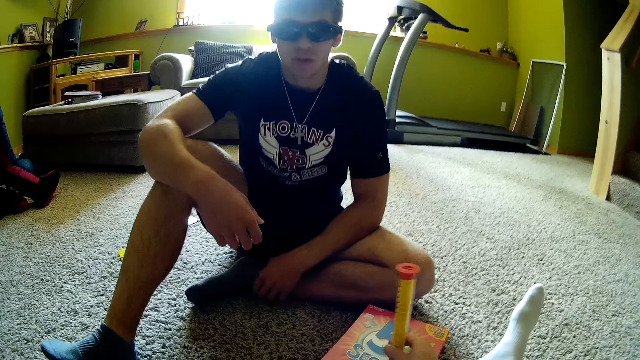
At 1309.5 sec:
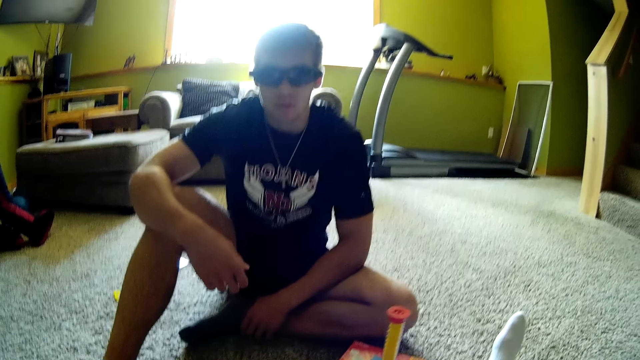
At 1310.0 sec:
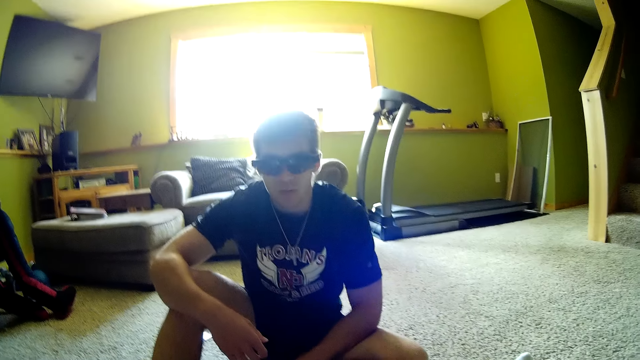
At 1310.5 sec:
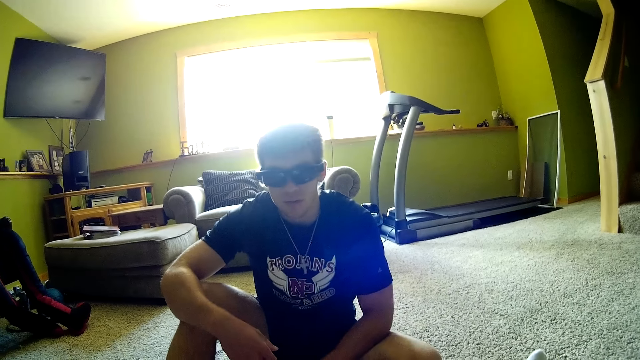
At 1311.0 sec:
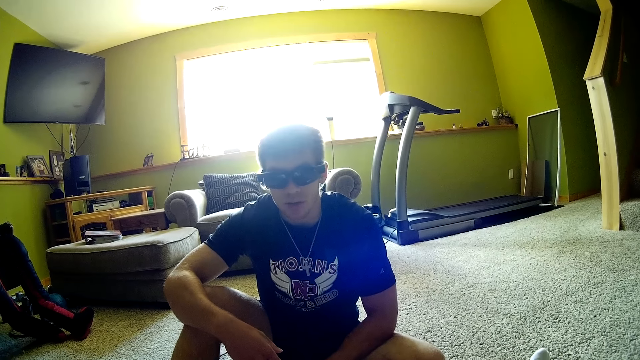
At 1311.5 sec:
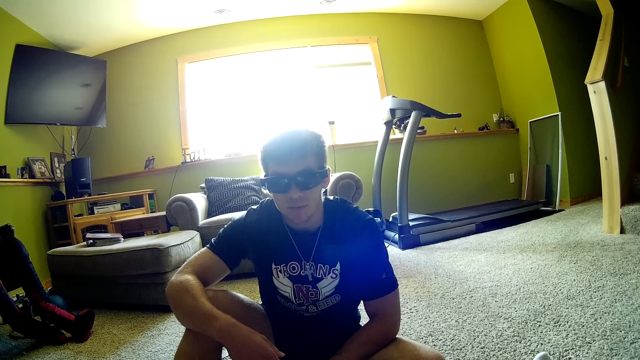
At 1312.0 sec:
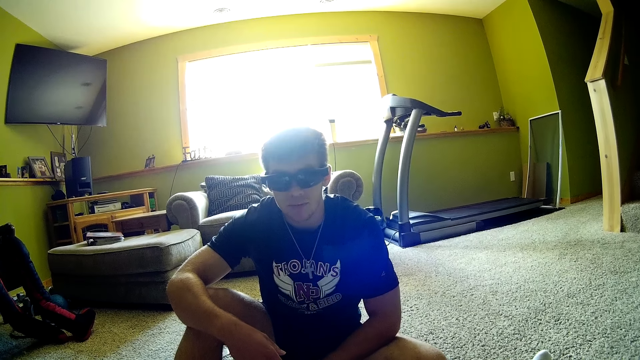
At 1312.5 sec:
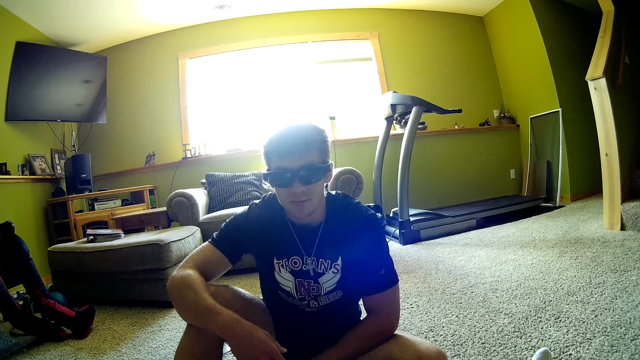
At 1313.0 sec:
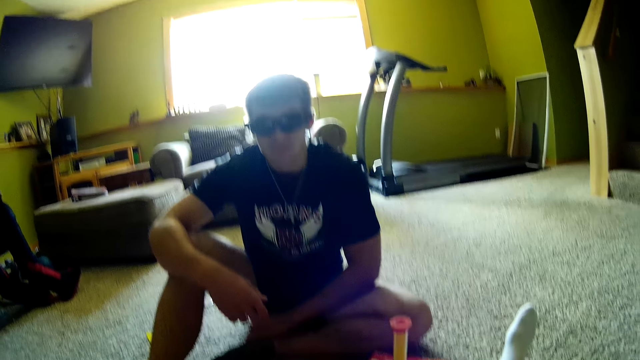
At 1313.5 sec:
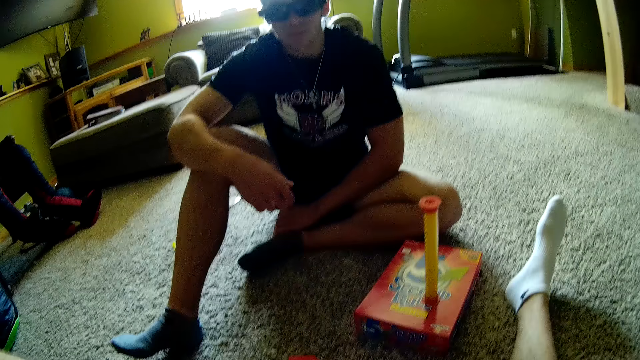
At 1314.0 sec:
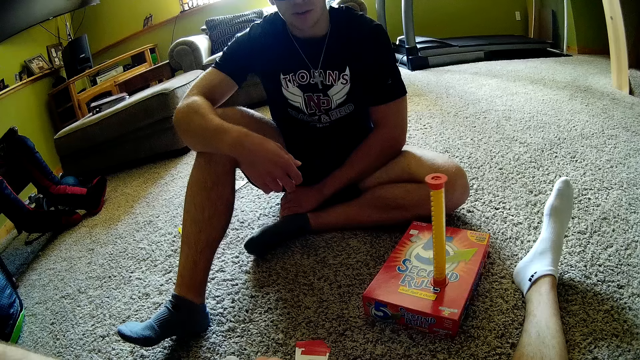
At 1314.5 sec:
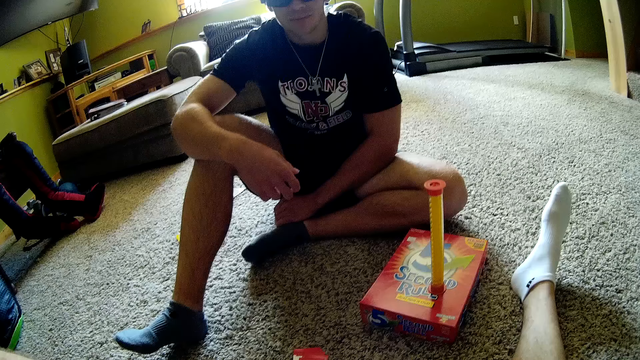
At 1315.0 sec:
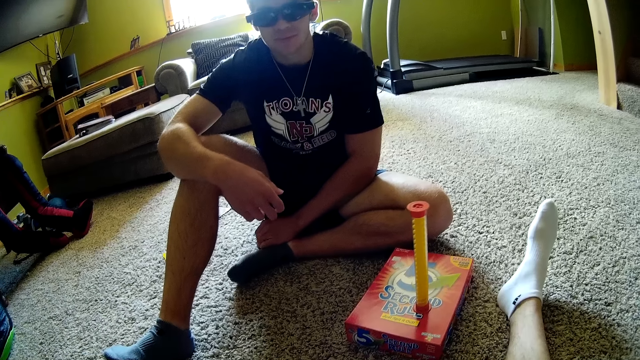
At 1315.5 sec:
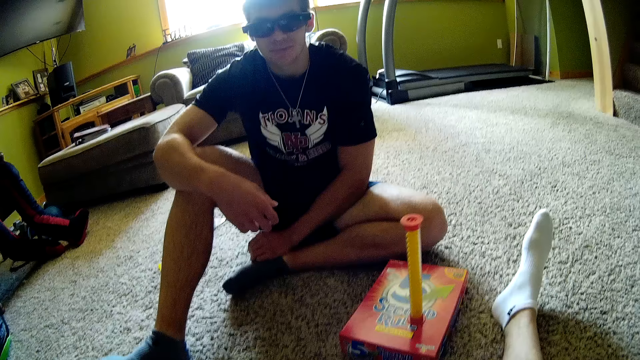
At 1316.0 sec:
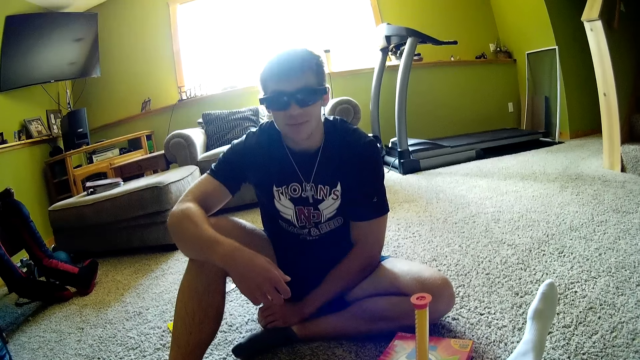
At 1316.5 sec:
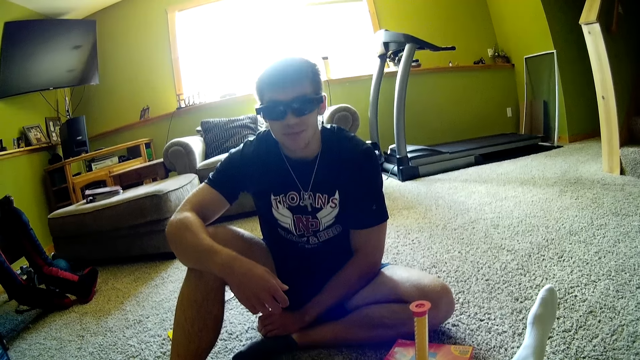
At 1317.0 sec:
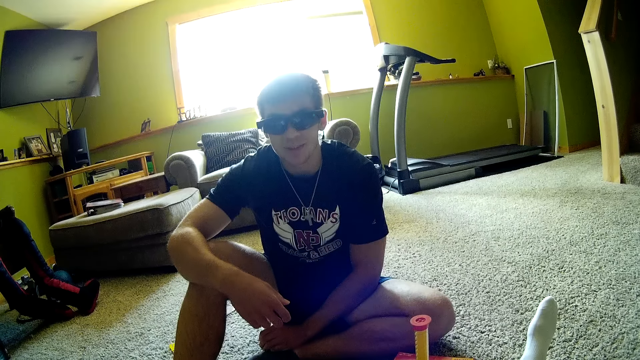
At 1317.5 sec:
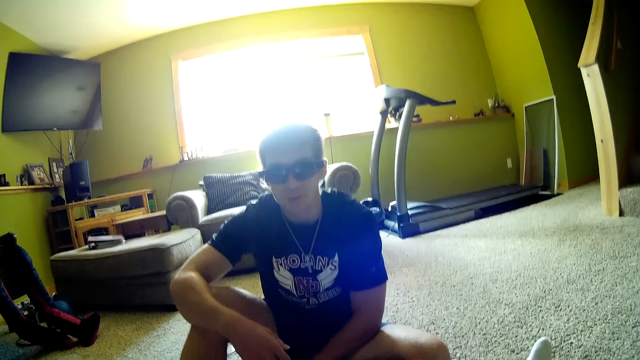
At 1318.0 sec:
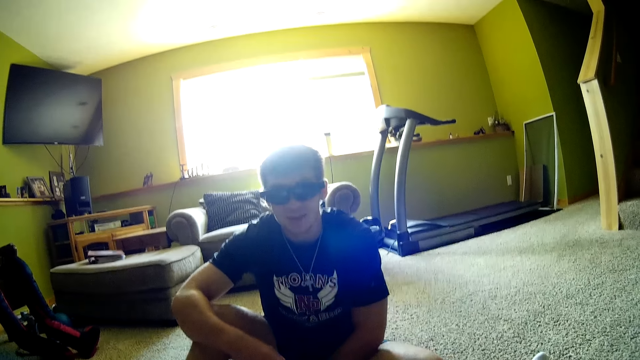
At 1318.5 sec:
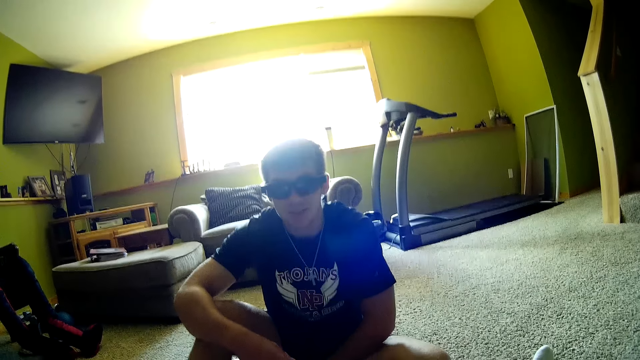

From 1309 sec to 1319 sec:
The camera wearer holds the timer. They pick something. They flip the timer. They put something down. They talk to a man. They look at the man.

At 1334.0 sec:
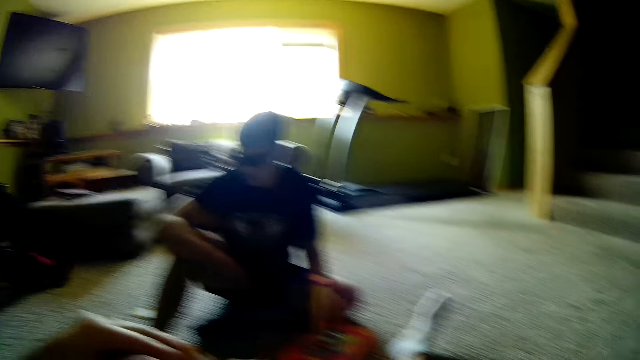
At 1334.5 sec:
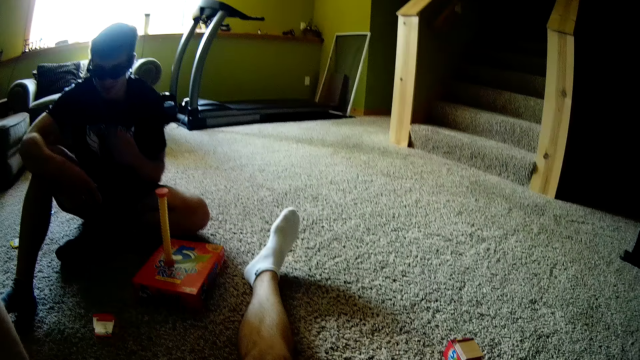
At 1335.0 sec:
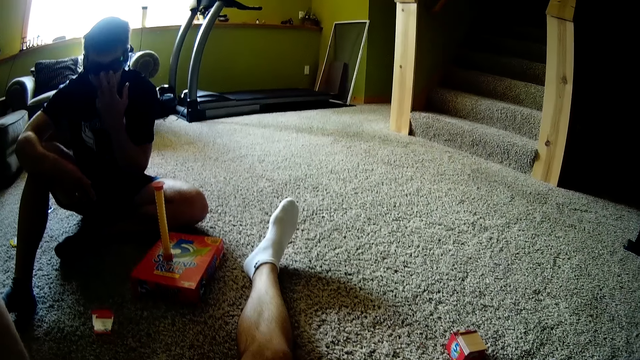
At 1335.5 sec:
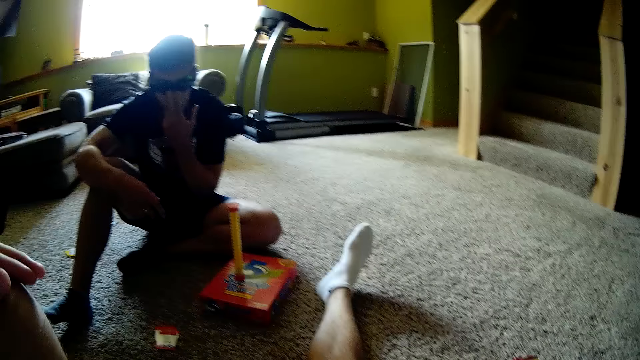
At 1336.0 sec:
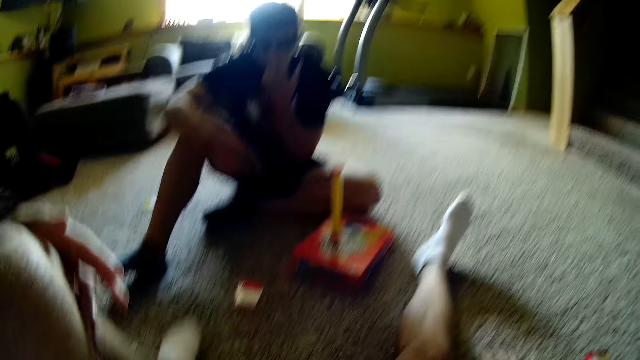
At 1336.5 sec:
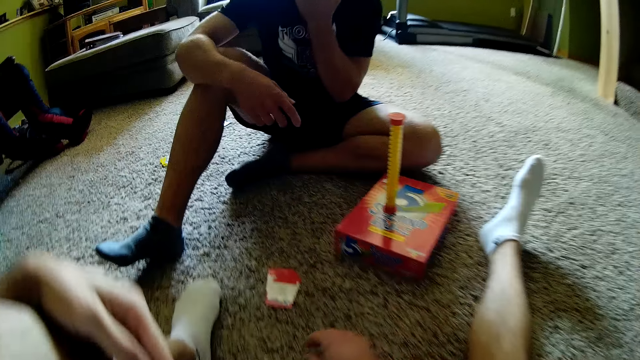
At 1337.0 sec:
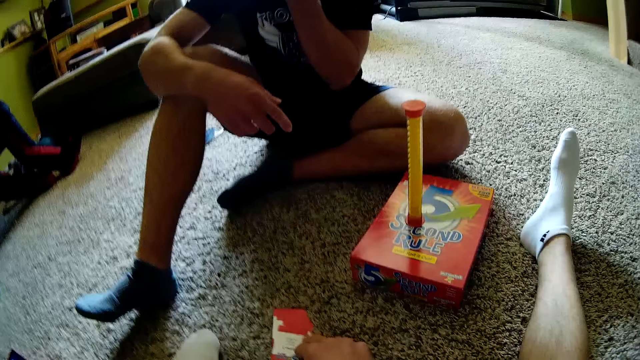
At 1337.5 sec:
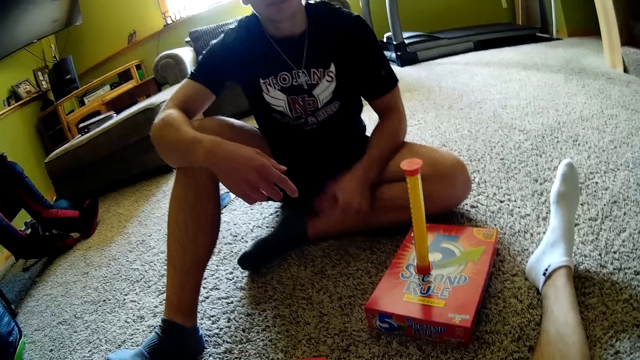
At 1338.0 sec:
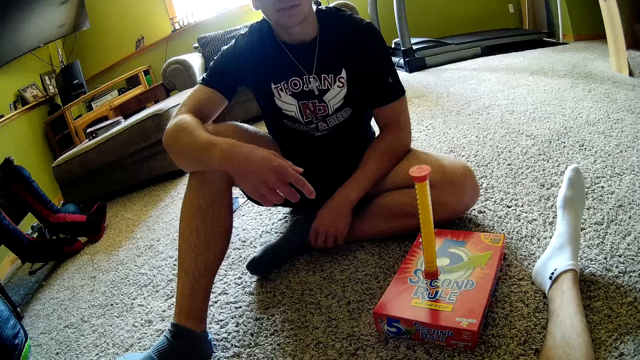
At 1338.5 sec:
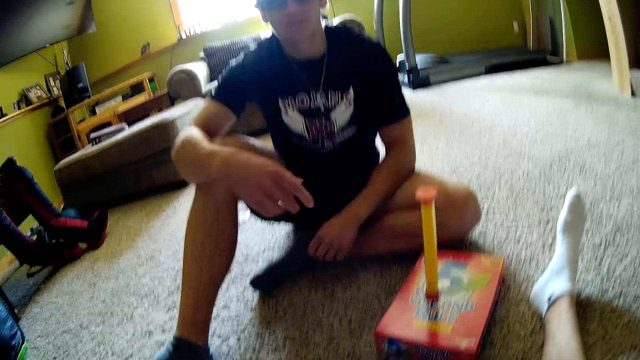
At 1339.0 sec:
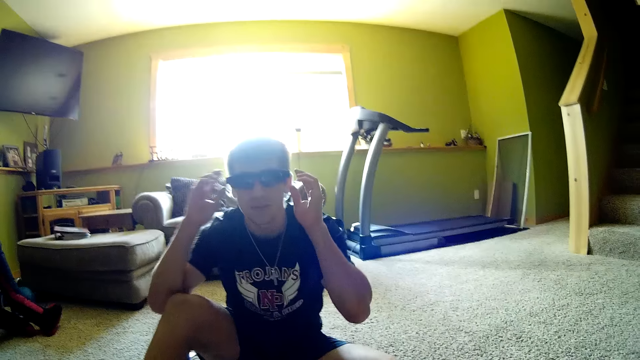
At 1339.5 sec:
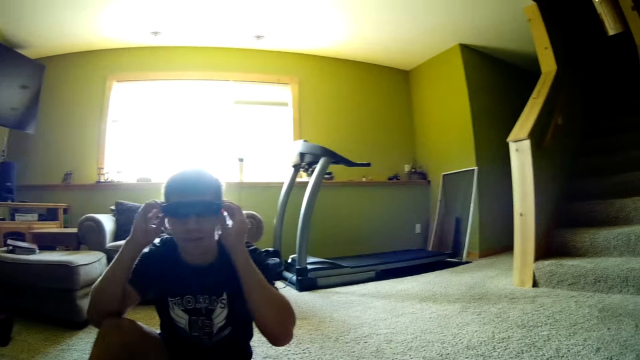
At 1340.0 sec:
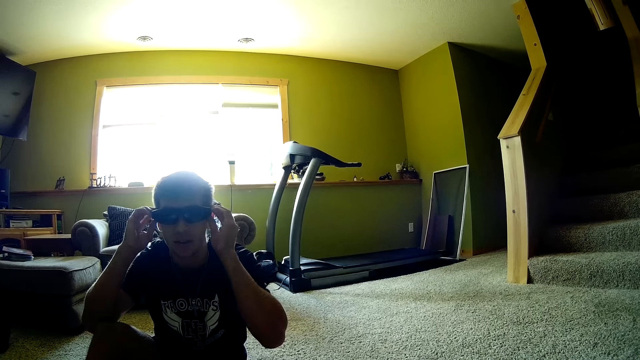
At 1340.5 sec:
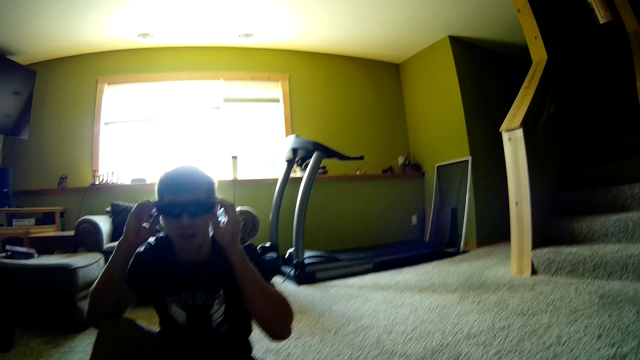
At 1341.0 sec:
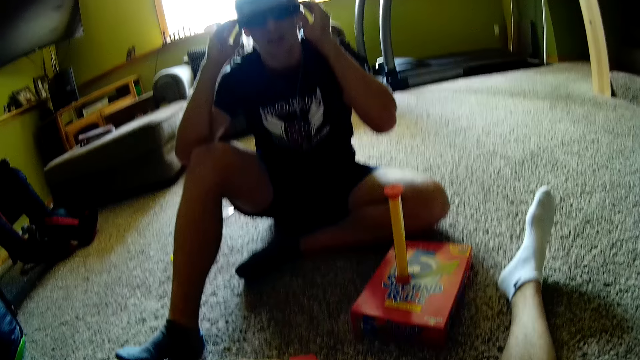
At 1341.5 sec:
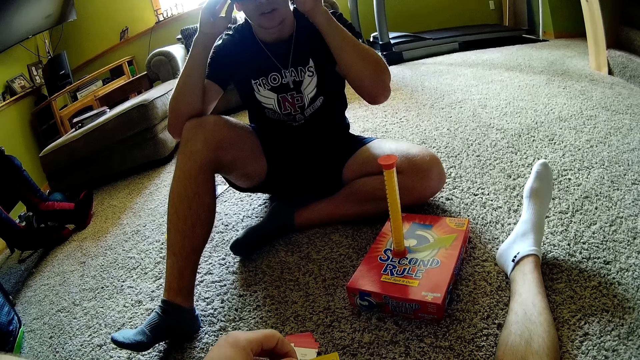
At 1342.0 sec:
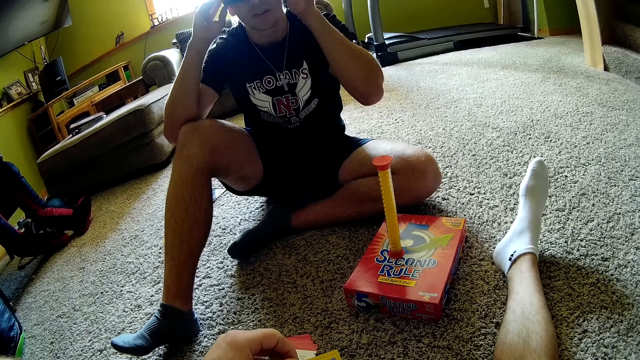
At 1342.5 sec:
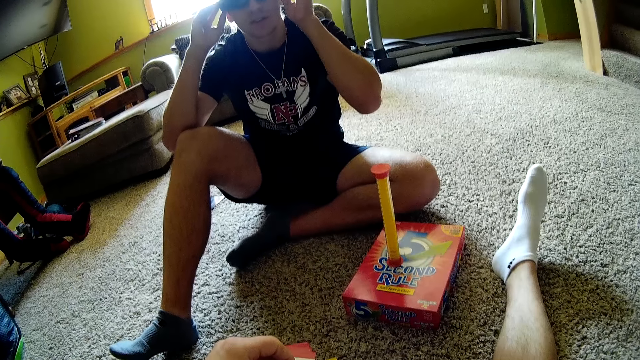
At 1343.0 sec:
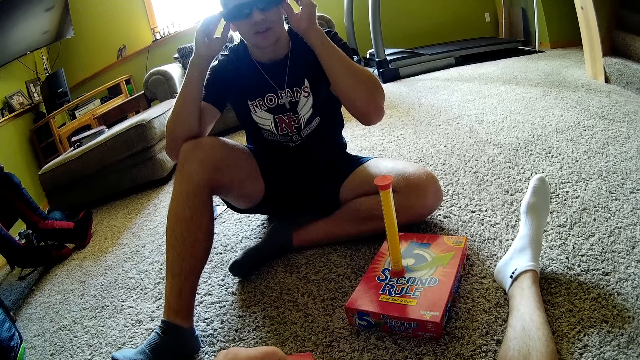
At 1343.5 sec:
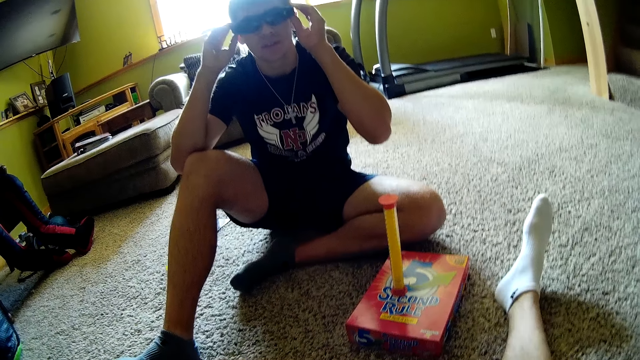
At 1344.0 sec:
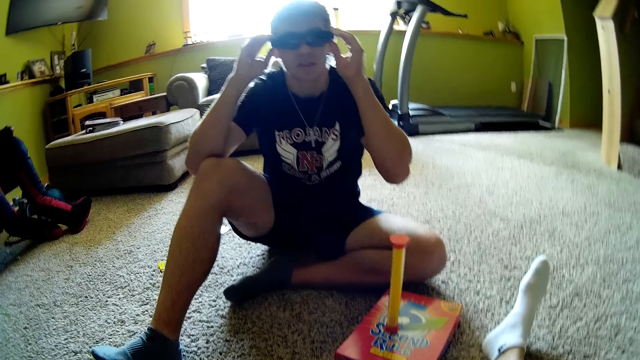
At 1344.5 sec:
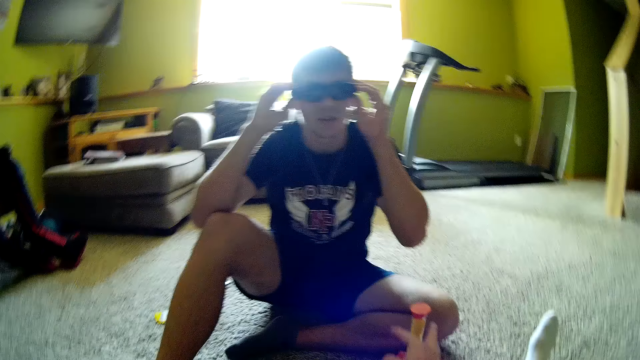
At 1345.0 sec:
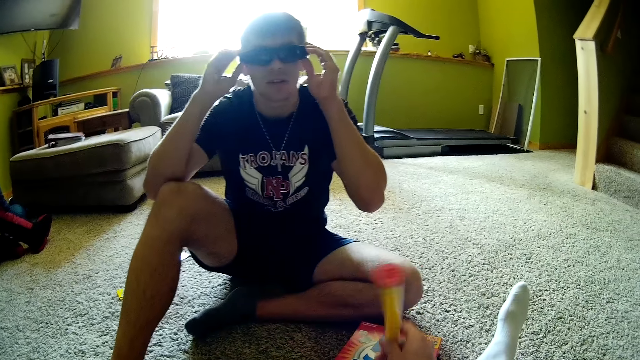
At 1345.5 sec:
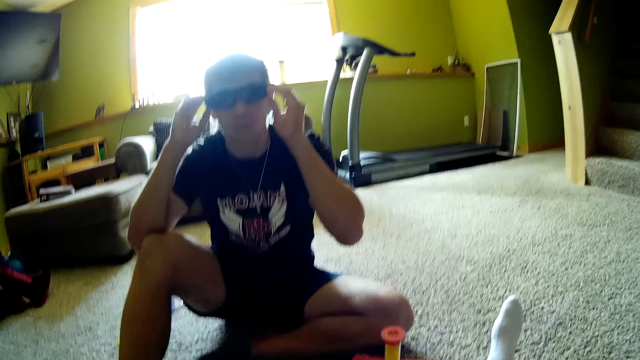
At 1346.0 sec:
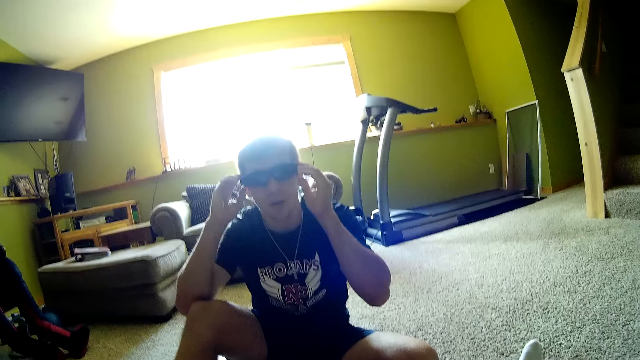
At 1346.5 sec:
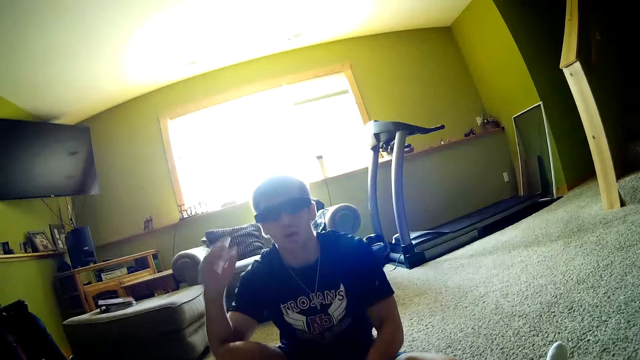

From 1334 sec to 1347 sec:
A man adjusts his glasses. The camera wearer moves his leg. He picks a card. The man puts his hand down and adjusts his glasses. The camera wearer talks to the man. He holds the timer and flips the timer.
